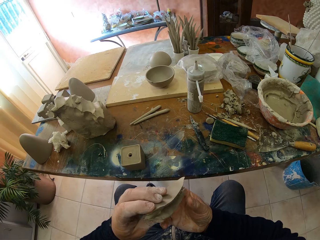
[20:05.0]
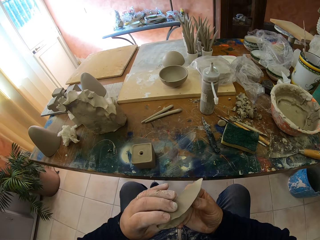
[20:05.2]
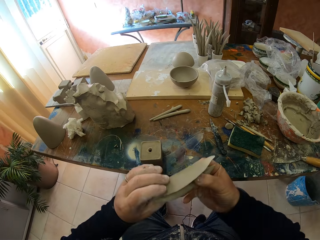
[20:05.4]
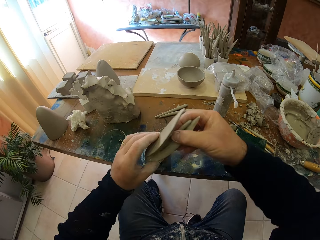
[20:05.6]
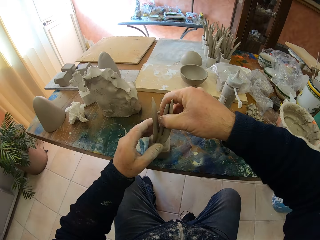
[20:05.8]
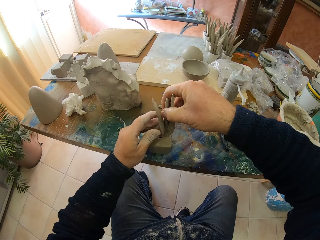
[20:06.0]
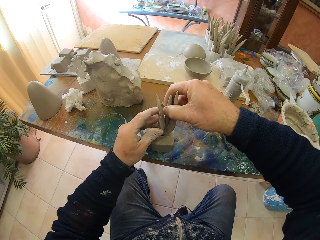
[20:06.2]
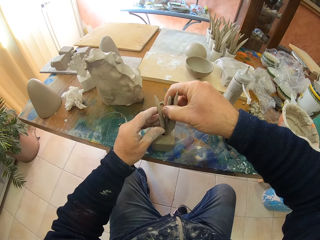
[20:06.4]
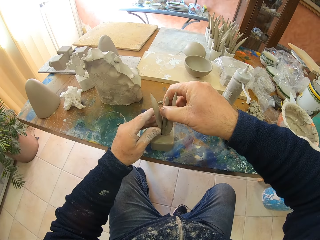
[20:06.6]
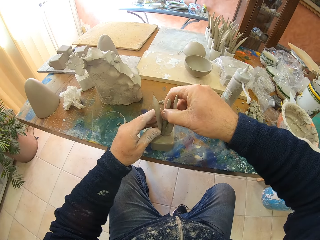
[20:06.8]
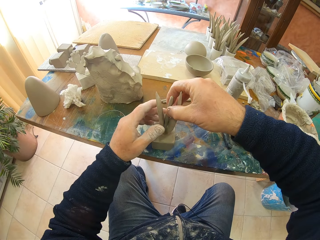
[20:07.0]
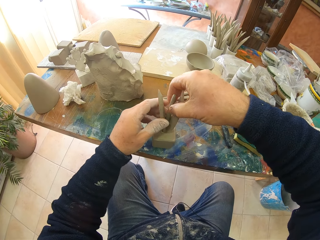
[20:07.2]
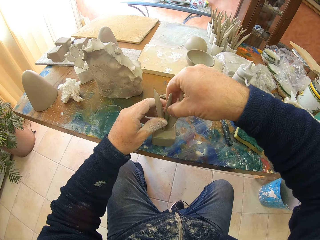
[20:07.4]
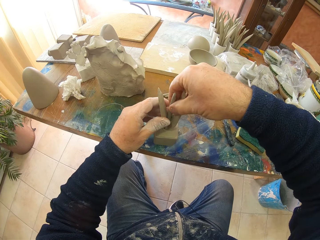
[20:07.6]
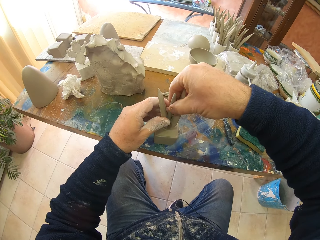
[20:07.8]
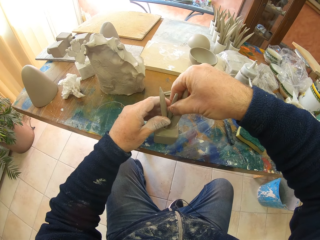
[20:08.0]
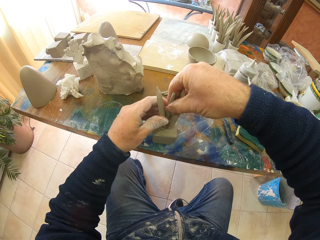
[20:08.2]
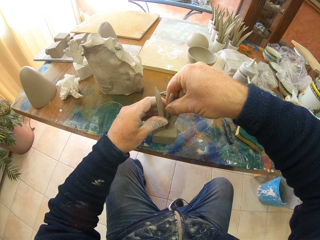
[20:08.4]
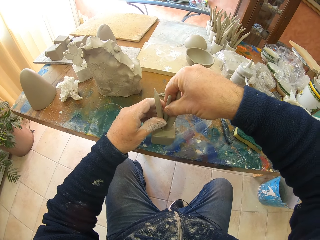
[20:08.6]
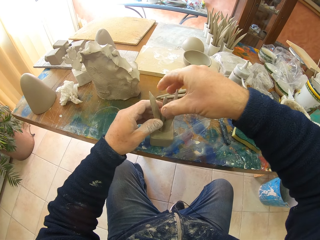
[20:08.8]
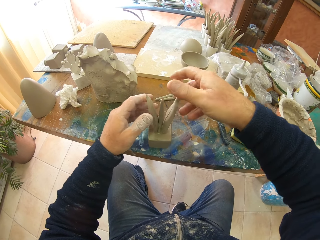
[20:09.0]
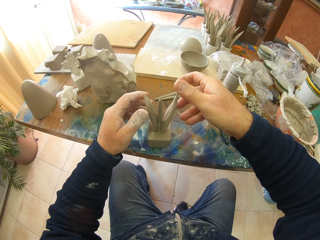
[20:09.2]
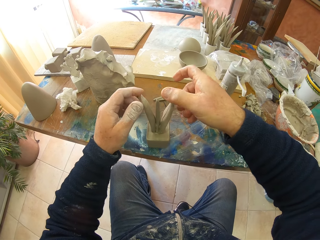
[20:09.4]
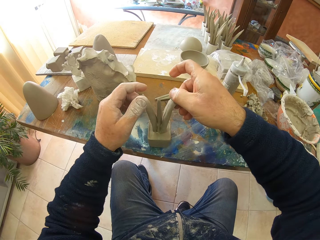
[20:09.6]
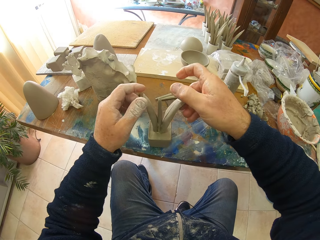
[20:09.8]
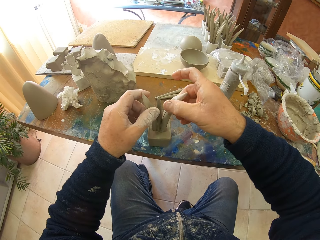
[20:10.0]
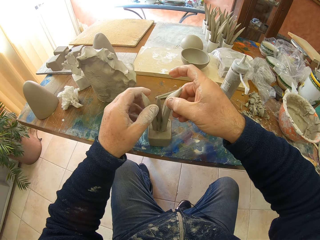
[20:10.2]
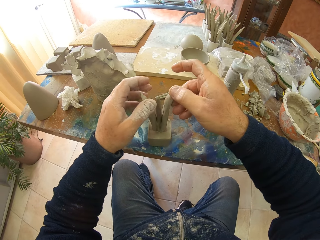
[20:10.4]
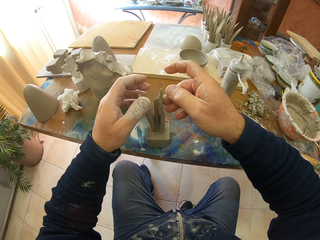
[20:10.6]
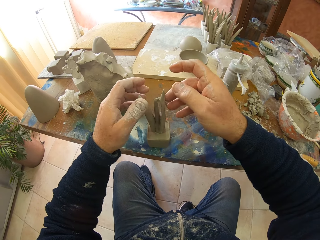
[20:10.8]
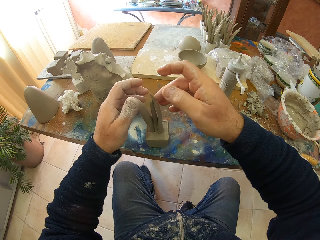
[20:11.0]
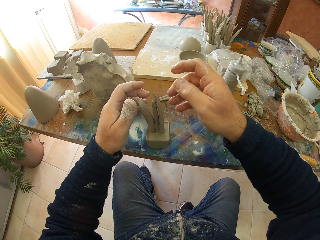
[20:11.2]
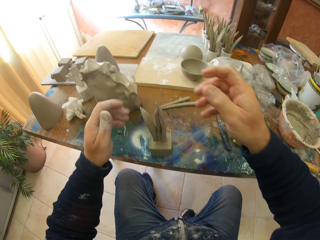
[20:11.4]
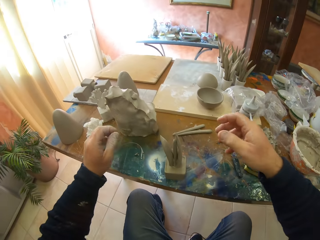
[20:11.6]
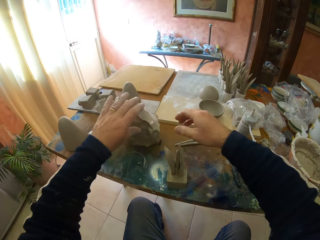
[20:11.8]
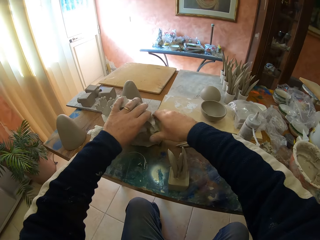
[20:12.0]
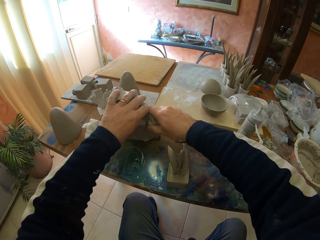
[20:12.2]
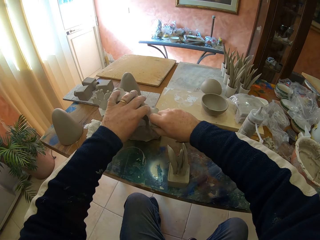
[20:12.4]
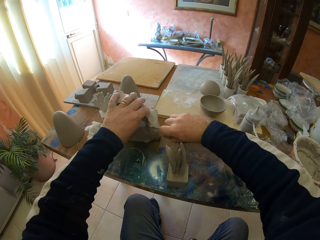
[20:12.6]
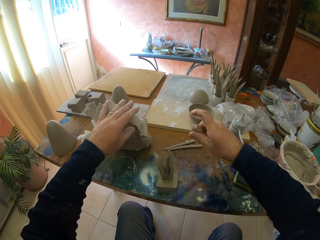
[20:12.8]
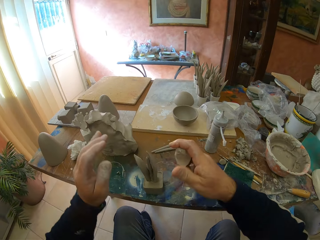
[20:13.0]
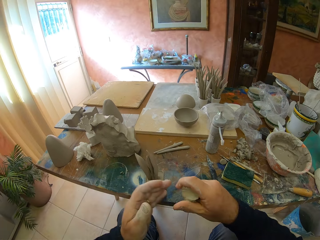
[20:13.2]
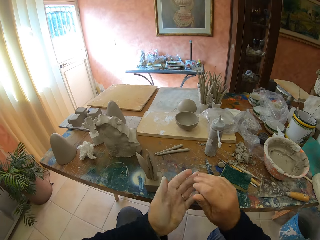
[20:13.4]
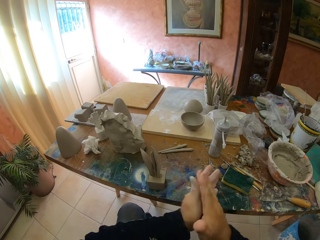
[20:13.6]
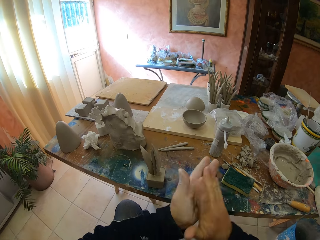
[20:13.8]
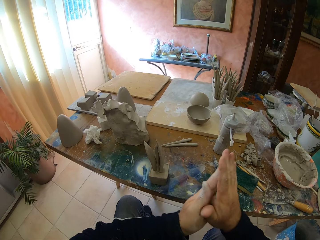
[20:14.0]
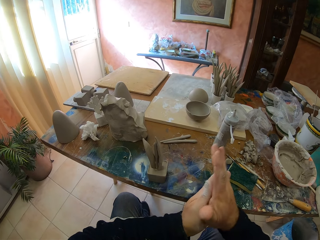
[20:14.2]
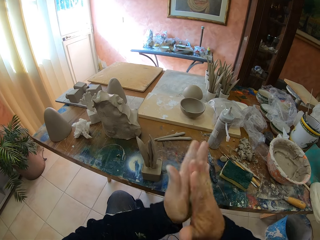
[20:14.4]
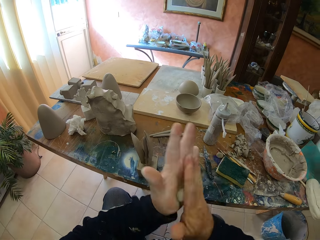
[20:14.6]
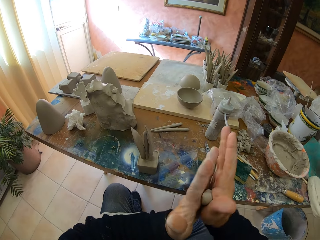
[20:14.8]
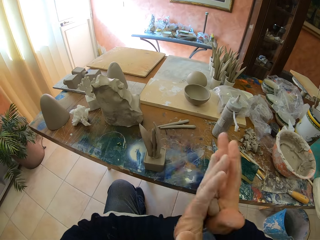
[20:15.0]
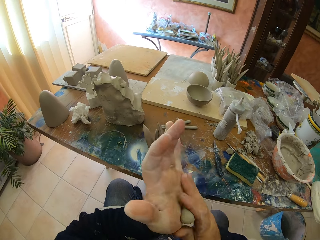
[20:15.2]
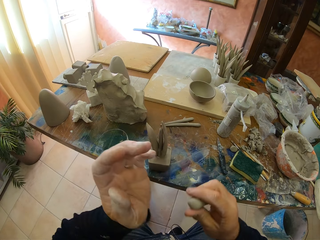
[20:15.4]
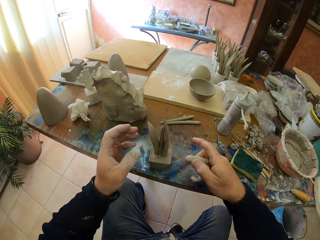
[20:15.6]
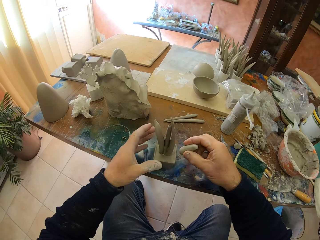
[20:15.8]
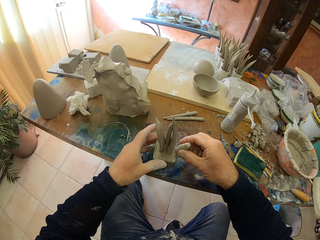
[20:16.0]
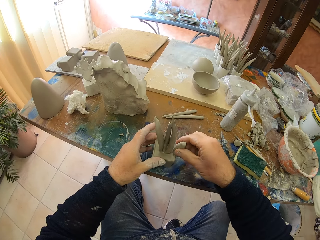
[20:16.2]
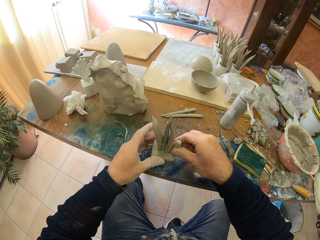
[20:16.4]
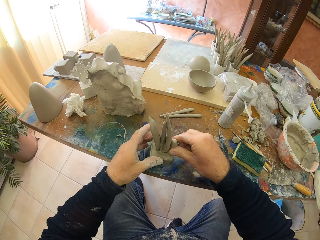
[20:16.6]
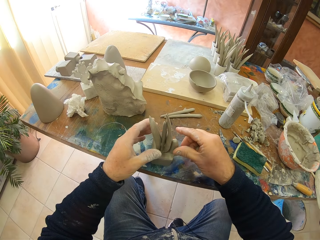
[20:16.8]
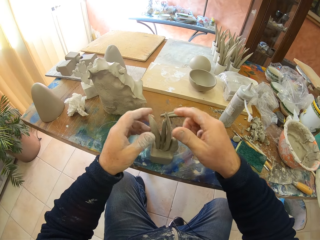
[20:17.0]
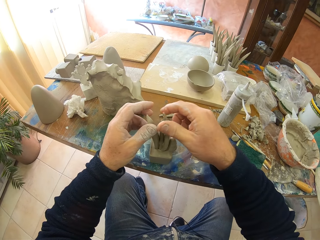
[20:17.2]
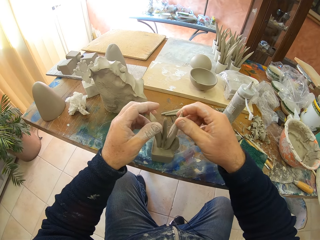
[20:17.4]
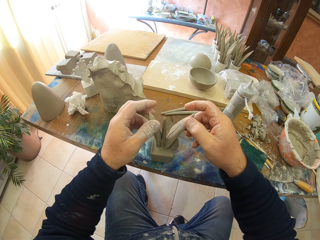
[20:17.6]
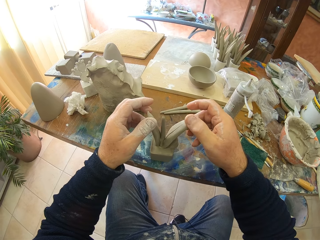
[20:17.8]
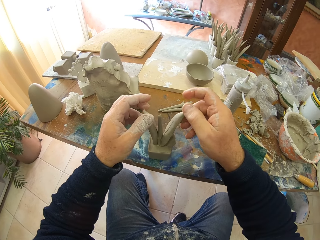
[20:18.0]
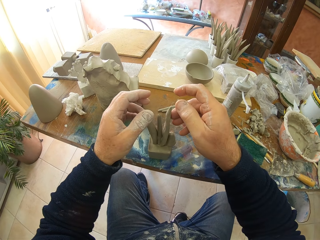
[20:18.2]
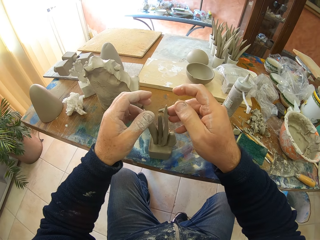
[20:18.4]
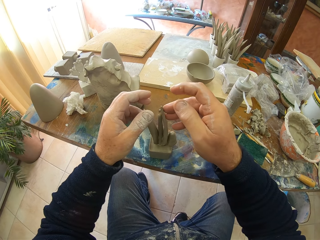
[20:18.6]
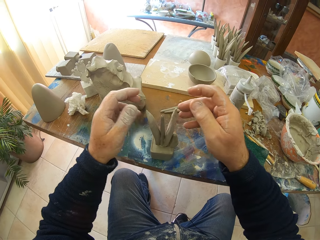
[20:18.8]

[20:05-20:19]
The camera wearer puts the molded clay on the pottery. He picks up some molding clay. He rolls the molding clay in his hands. He adds the molding clay to the sculpture.

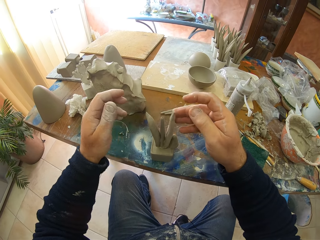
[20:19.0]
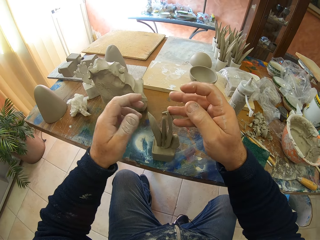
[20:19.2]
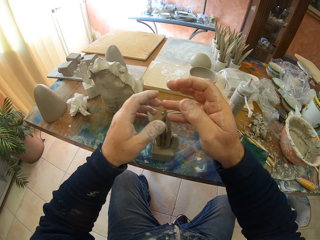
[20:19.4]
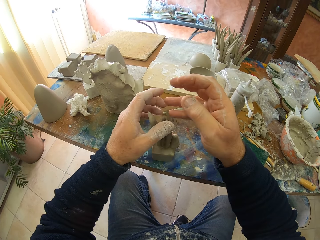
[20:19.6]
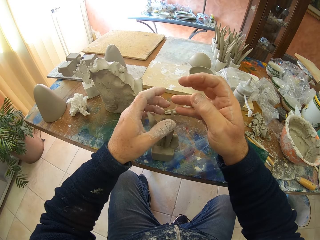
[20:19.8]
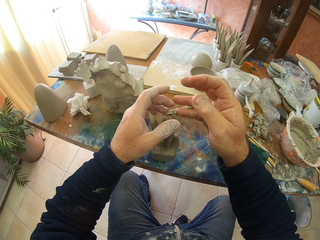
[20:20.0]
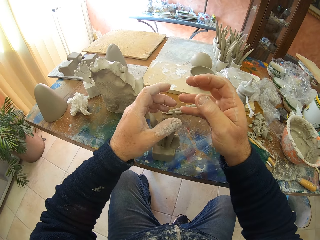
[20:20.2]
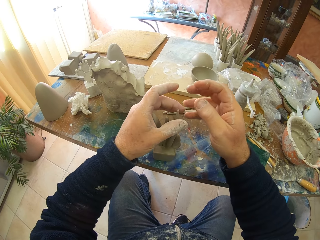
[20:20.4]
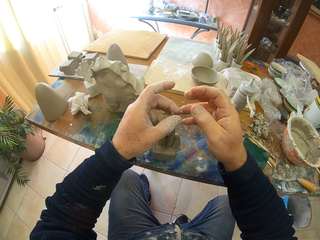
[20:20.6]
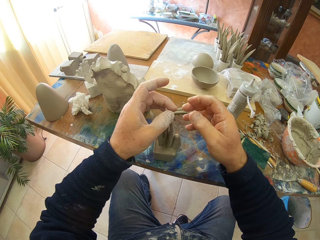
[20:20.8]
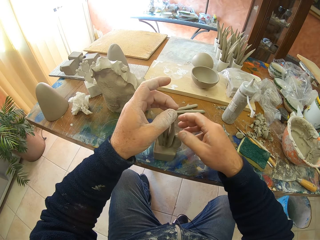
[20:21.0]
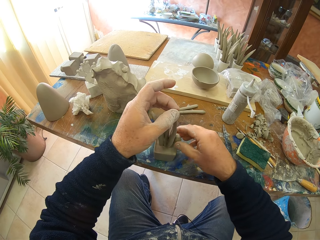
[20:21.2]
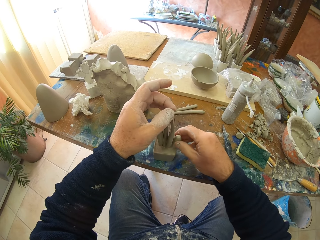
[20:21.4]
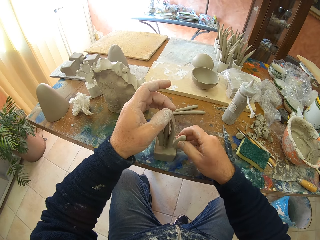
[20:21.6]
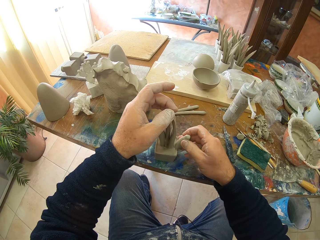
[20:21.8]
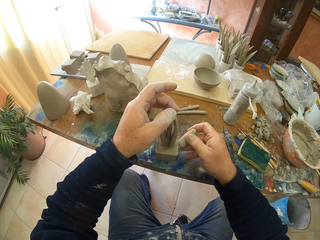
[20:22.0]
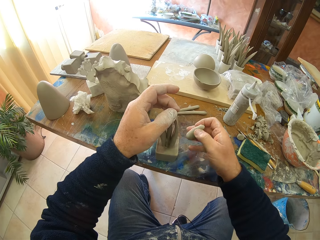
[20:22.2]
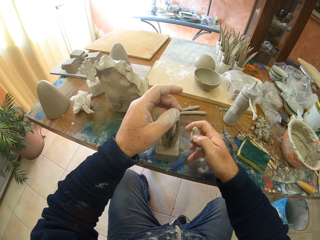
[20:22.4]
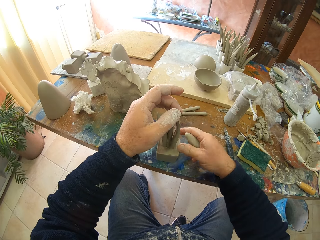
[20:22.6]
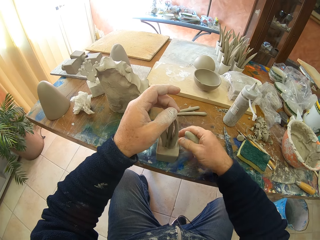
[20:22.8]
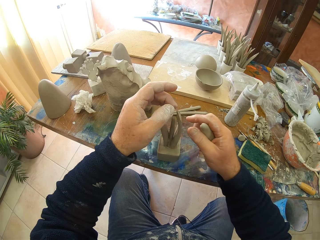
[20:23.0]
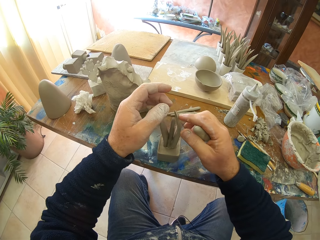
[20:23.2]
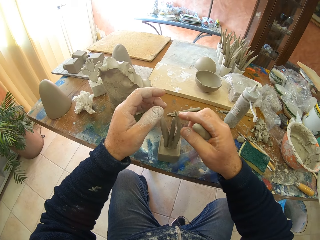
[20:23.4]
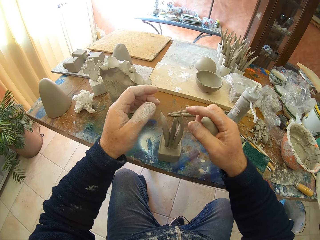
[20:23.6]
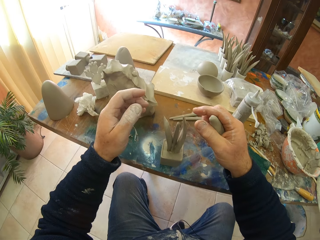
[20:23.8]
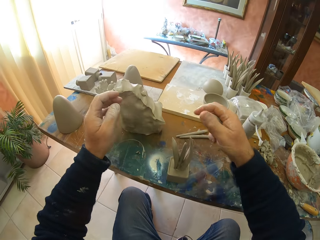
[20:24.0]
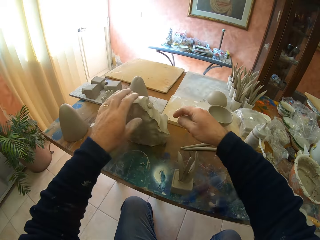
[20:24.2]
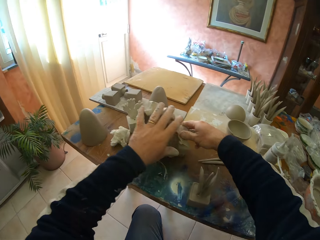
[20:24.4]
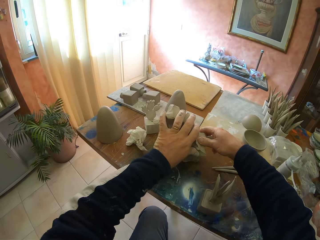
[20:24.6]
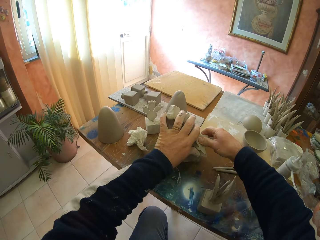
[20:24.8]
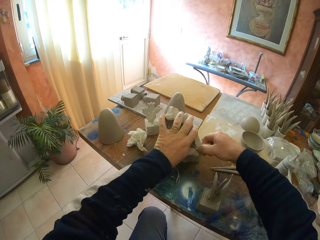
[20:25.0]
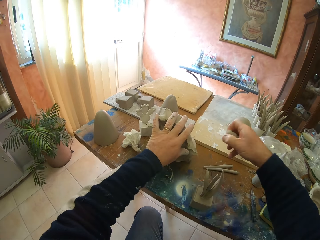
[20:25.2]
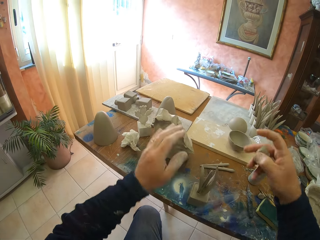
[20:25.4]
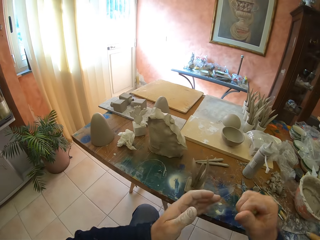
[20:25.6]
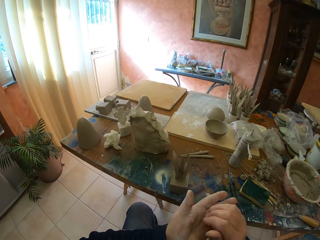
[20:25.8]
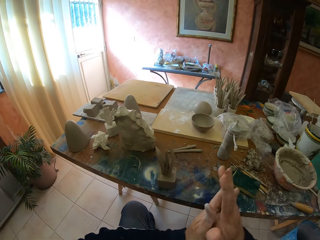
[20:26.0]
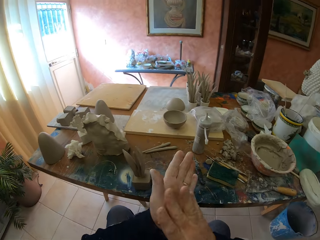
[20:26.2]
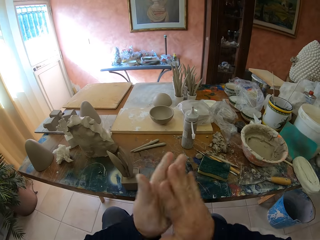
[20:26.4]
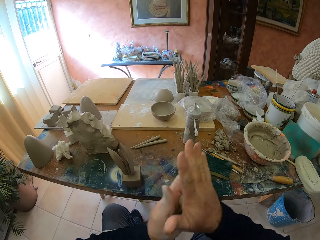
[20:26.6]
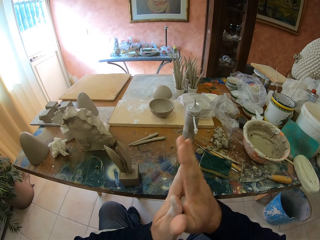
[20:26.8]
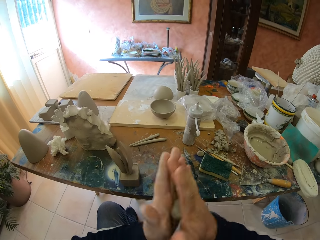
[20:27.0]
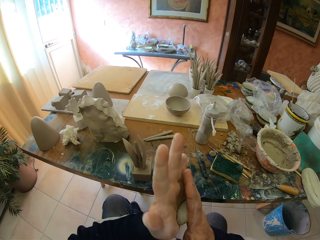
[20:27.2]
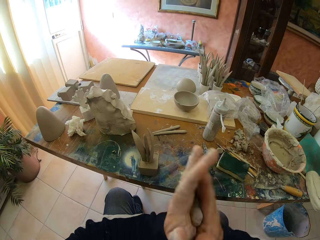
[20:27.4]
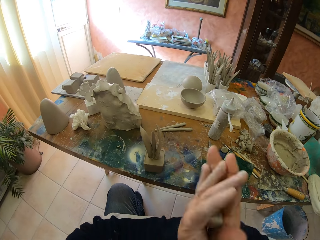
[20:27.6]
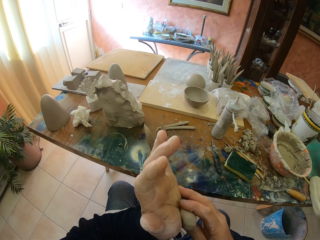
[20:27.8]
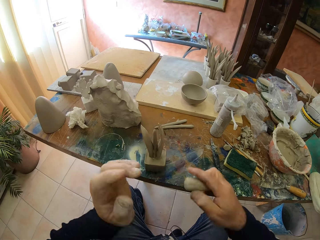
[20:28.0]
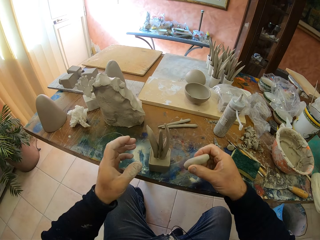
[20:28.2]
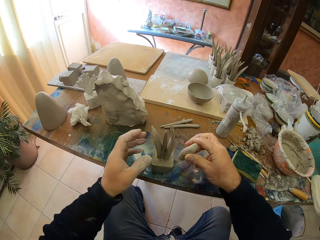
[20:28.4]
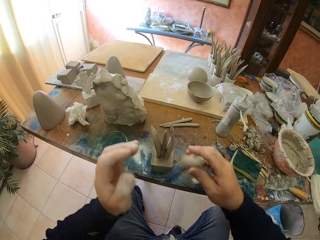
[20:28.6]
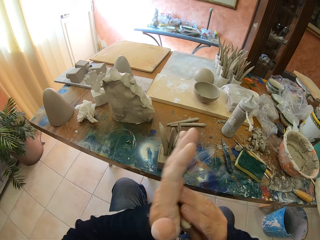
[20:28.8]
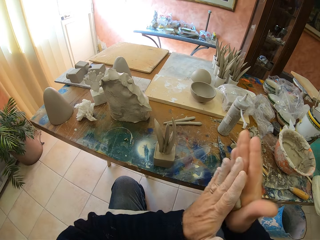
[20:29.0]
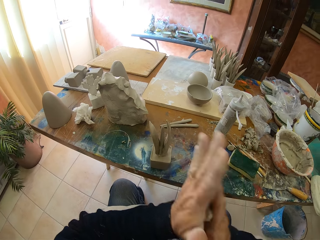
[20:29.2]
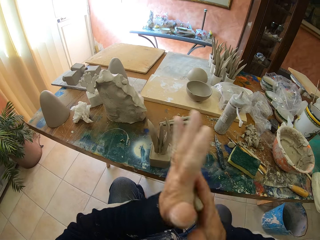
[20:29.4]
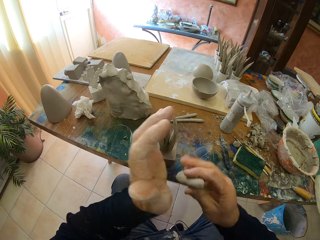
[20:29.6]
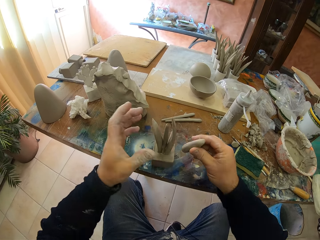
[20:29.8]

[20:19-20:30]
The camera wearer adjusts the sculpture. He removes the molding clay from the sculpture. He picks up some molding clay. He rolls the molding clay in his hands.
